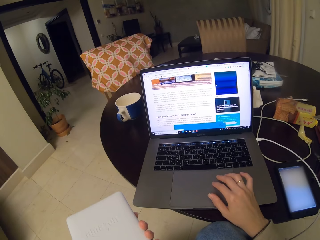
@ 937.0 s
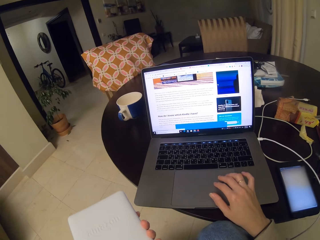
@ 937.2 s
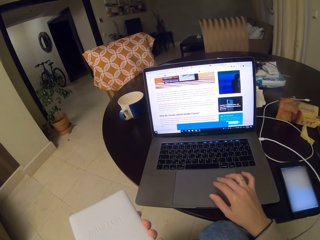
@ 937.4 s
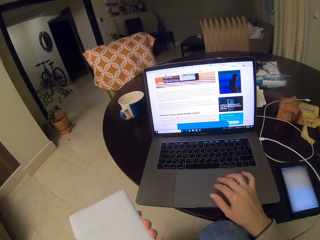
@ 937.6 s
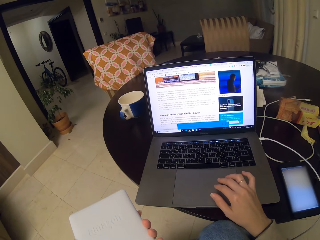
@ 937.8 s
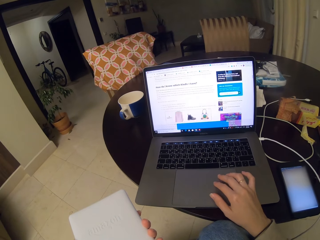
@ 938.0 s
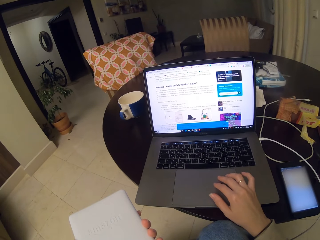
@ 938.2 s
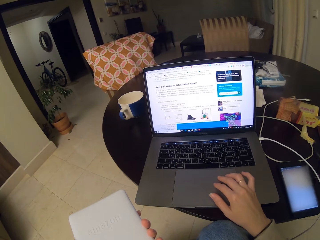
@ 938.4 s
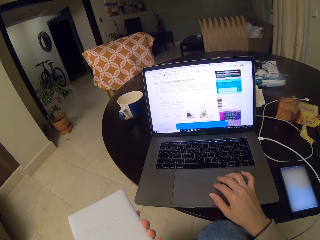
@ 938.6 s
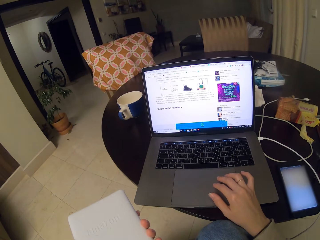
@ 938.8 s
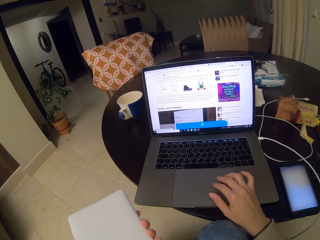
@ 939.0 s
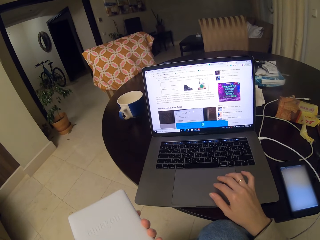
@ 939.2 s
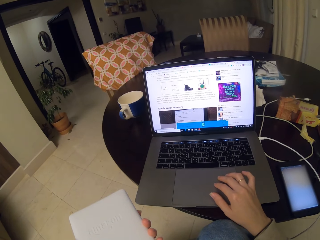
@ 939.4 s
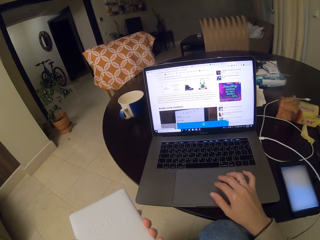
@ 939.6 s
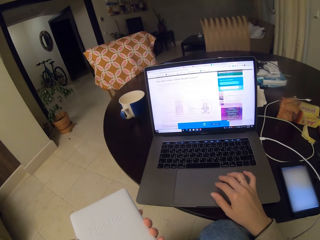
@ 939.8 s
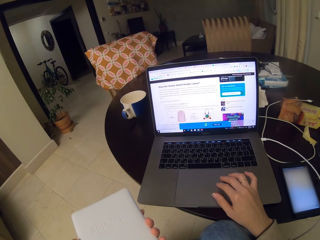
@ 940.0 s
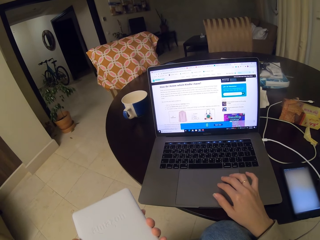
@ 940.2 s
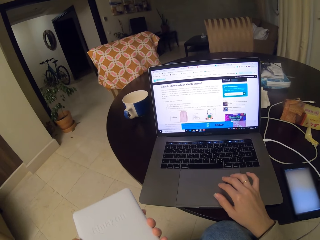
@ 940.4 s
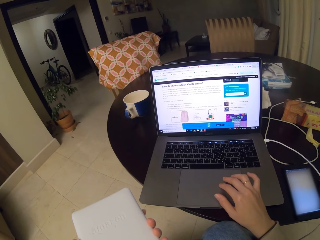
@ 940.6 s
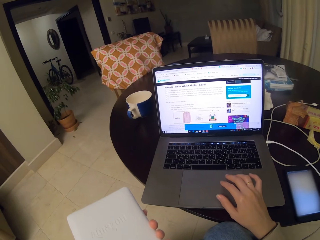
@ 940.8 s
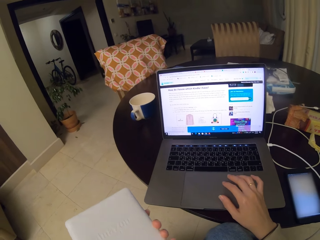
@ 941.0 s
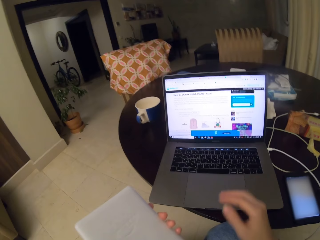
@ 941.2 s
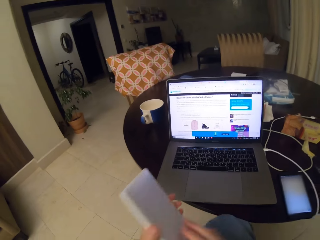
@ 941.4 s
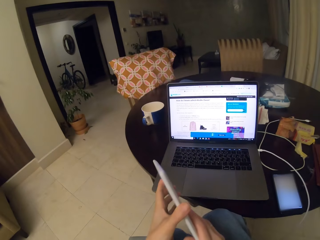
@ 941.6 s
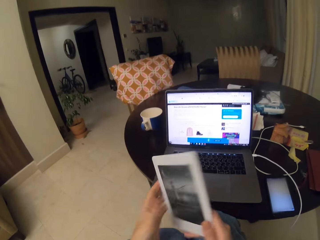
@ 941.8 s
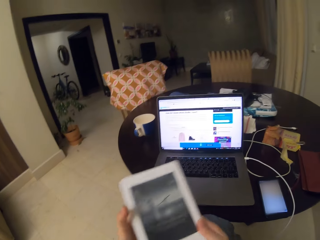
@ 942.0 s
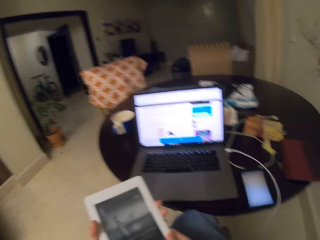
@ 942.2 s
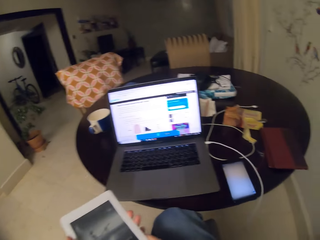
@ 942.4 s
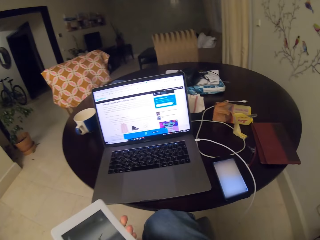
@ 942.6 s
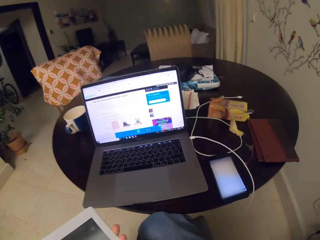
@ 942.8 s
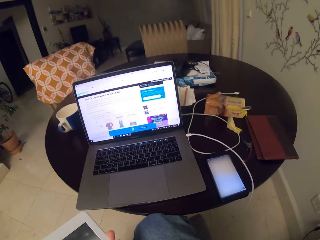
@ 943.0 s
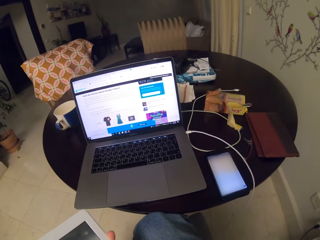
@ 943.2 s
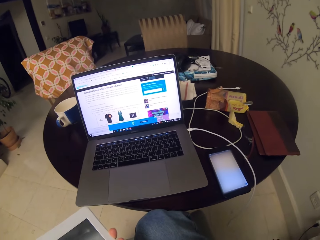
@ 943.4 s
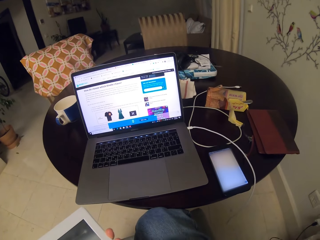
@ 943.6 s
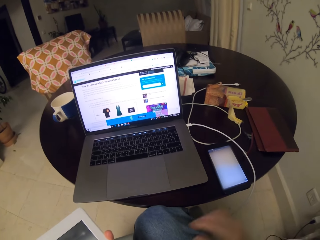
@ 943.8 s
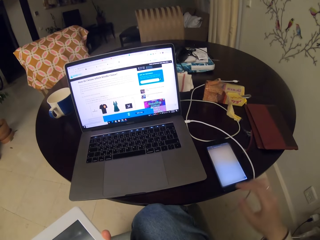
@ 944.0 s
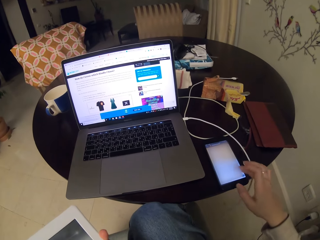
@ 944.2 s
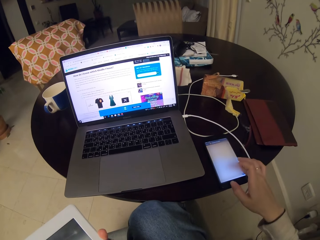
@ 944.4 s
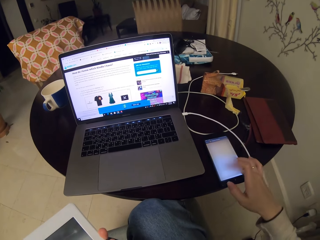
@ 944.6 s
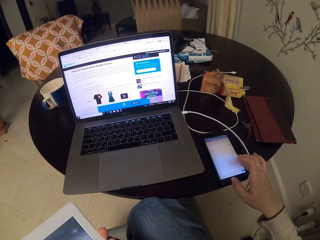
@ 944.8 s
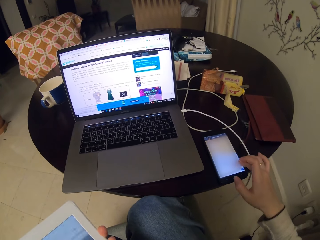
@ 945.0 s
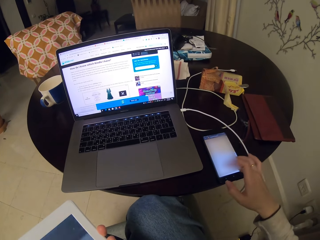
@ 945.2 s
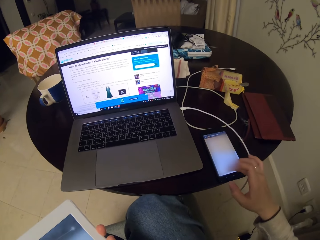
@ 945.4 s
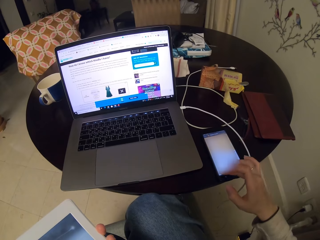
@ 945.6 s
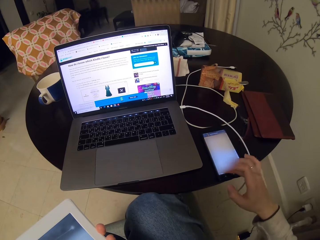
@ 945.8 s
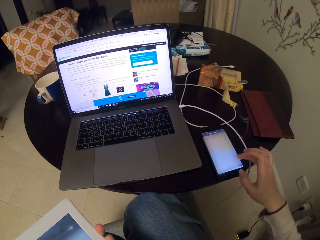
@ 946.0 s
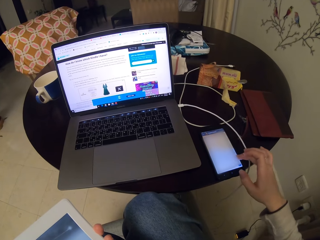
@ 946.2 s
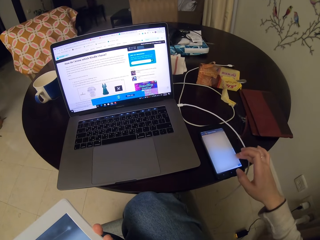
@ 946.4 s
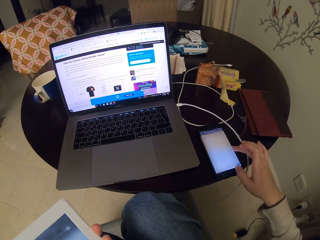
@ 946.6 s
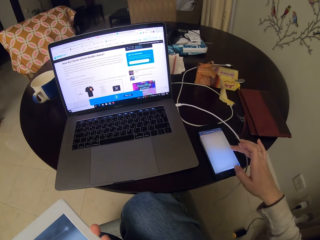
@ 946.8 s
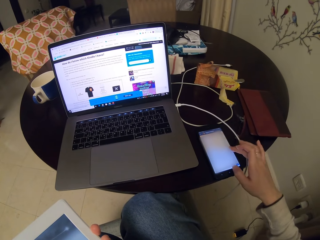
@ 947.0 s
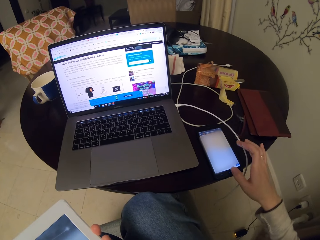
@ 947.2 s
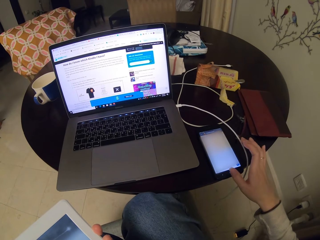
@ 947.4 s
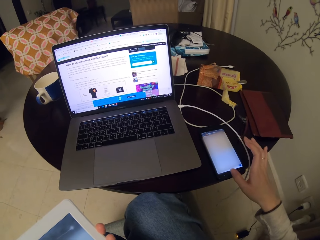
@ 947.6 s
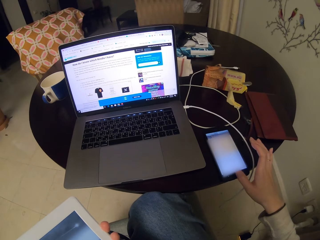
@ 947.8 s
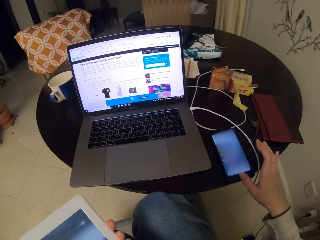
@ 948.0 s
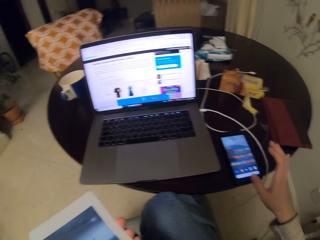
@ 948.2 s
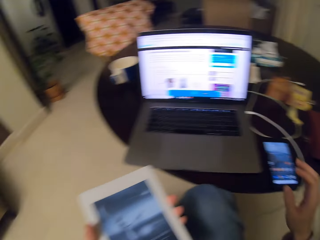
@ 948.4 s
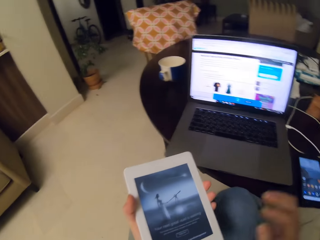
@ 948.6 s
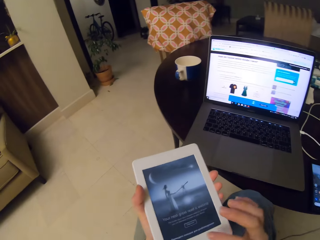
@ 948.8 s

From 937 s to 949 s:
The camera wearer controls the touchpad to activate items on the screen. They do this repeatedly. They hold the tablet. They text on the phone. They text on the phone again.

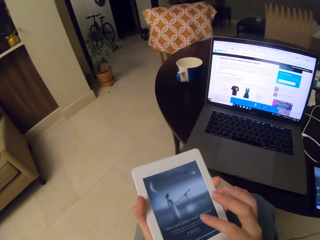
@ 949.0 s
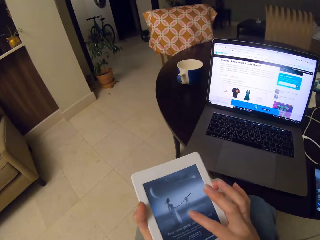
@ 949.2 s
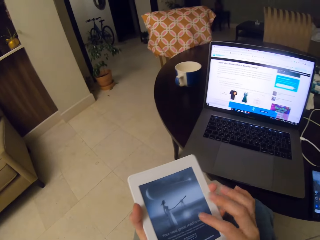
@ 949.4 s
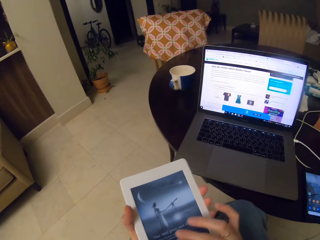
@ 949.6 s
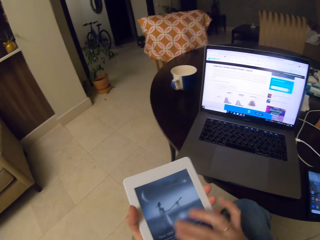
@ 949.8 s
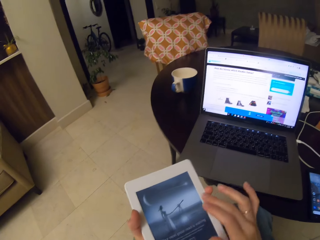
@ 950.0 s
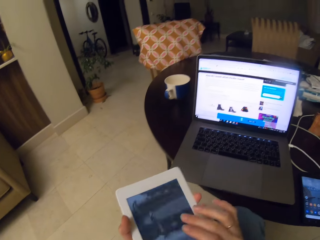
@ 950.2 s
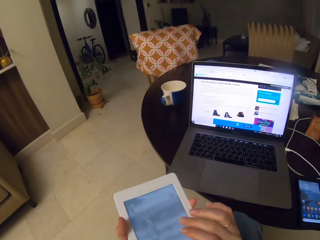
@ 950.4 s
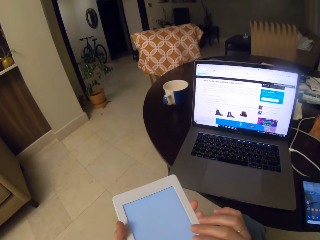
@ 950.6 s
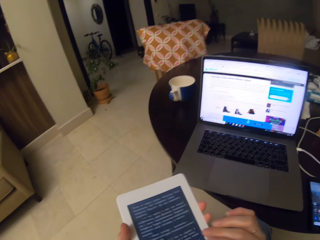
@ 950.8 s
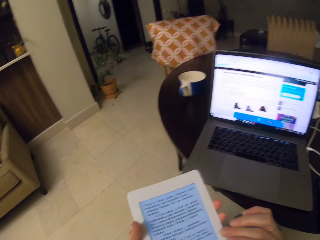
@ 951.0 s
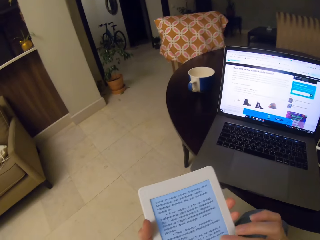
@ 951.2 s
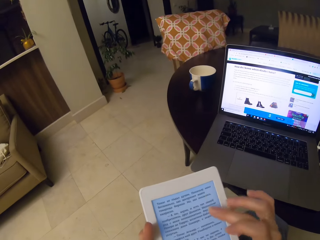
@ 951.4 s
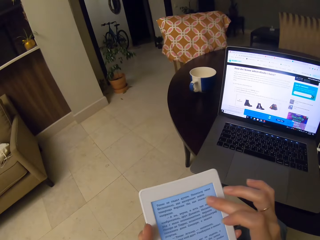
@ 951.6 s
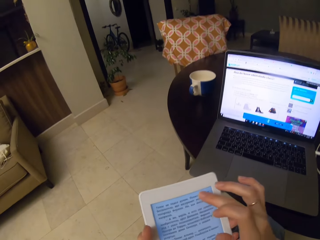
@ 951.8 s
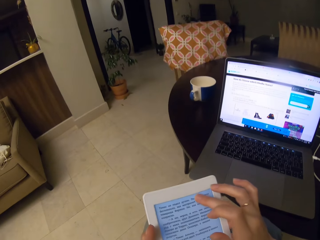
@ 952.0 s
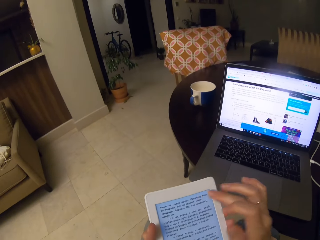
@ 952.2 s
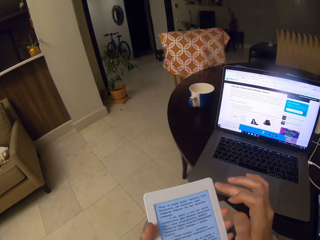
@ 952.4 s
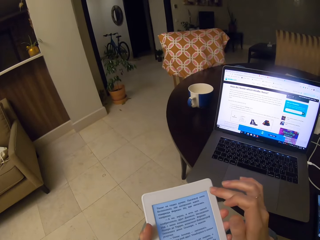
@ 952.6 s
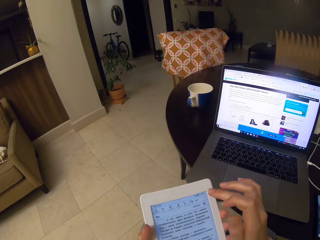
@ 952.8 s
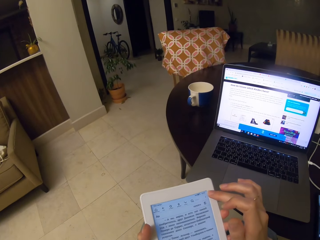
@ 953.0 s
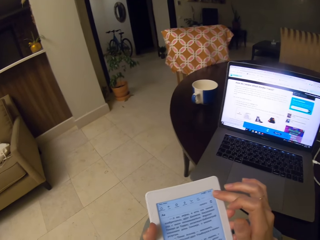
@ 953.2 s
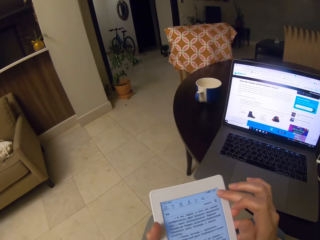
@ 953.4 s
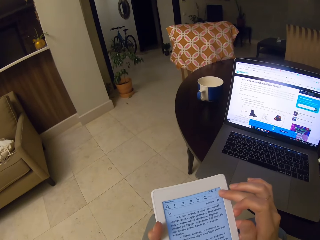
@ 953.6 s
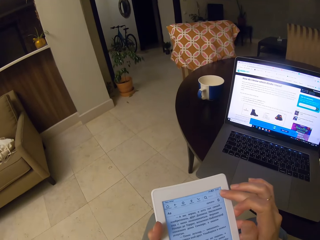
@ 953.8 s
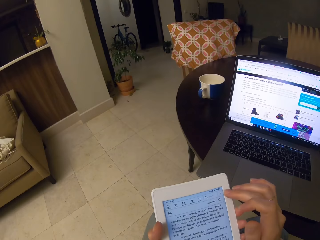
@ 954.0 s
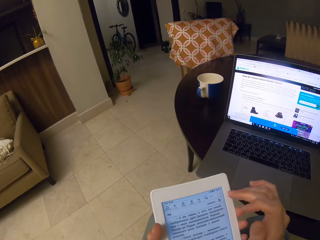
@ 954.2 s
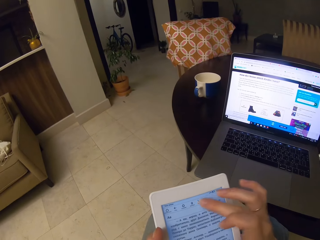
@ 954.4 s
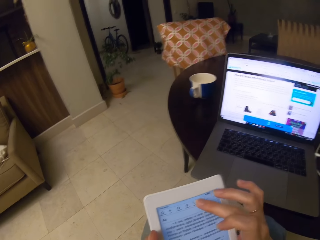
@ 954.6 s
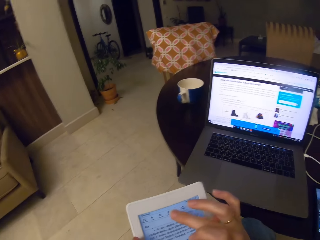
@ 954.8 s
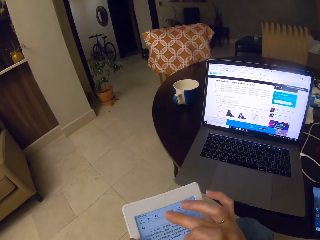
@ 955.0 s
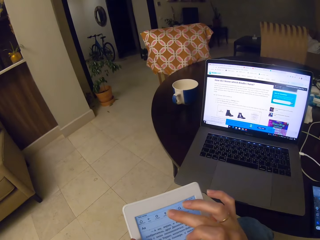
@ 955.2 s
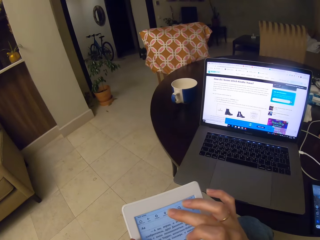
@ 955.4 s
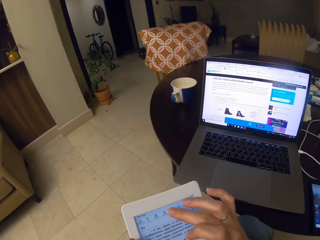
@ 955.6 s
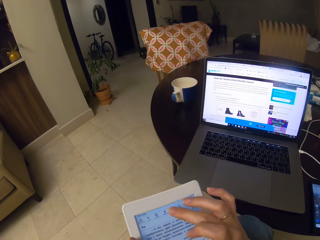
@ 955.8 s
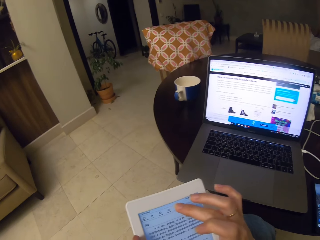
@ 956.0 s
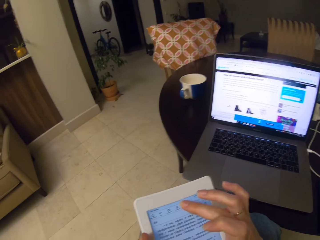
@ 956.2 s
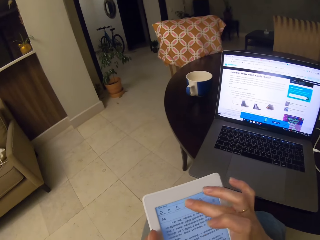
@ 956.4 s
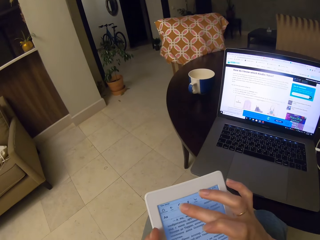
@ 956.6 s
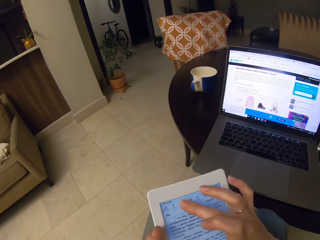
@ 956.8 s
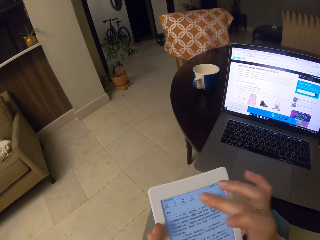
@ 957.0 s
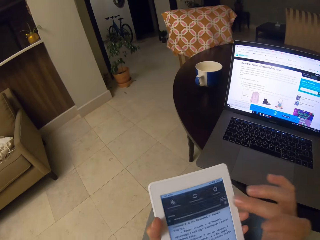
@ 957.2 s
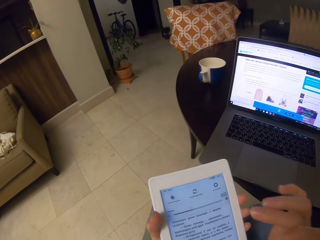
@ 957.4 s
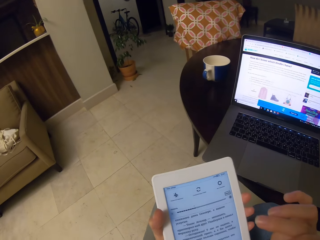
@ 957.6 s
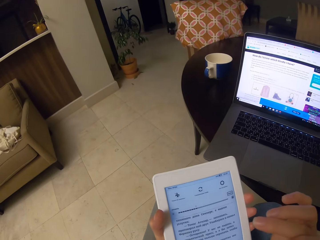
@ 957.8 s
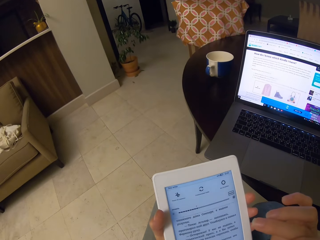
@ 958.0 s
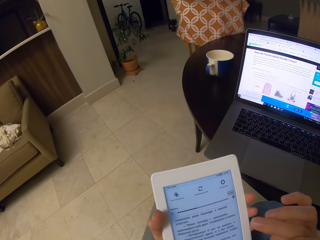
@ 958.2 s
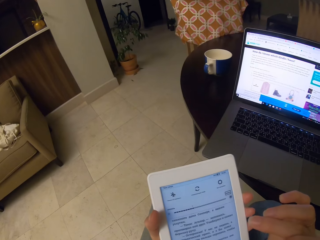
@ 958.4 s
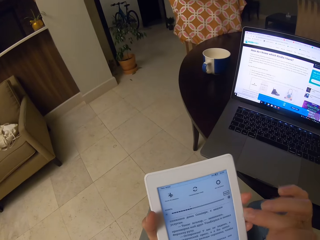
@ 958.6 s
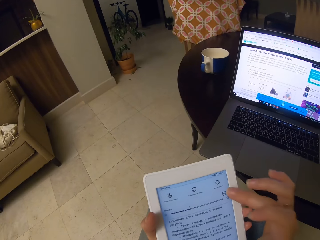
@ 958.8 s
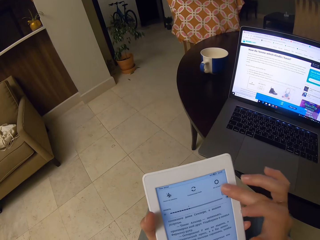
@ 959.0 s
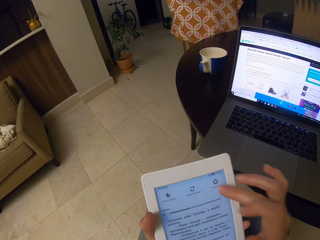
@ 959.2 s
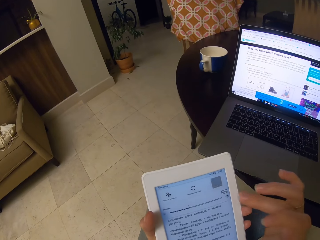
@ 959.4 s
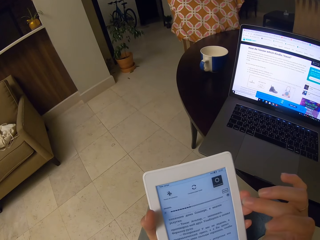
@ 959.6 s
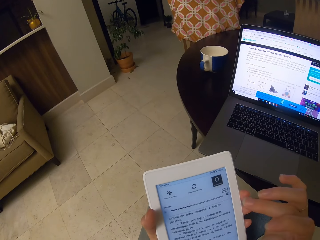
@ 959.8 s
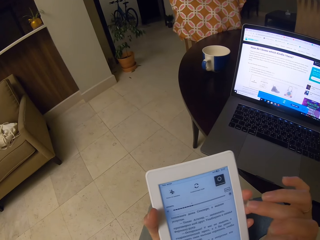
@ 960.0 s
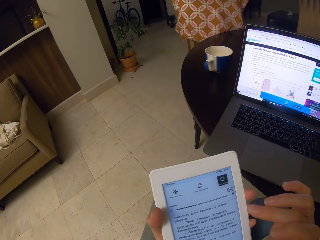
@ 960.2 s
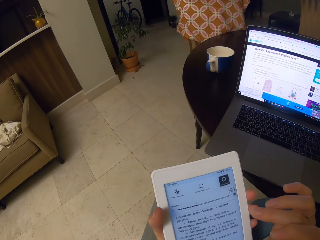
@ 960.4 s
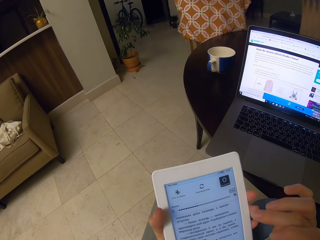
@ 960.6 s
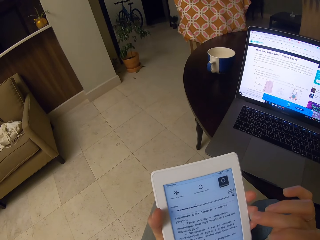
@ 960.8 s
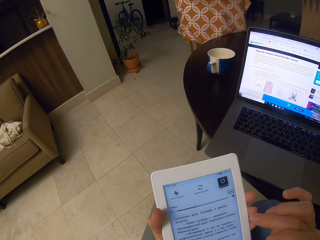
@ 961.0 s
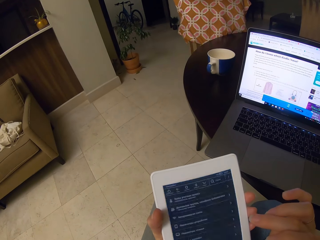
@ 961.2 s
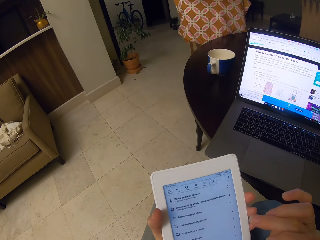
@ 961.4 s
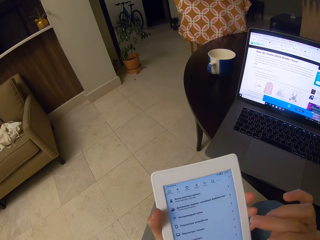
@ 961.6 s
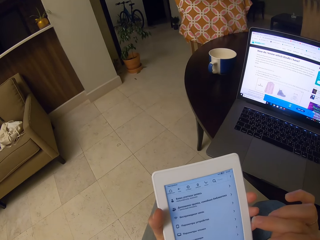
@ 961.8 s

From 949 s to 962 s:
The camera wearer texts on the tablet. They do this repeatedly.
